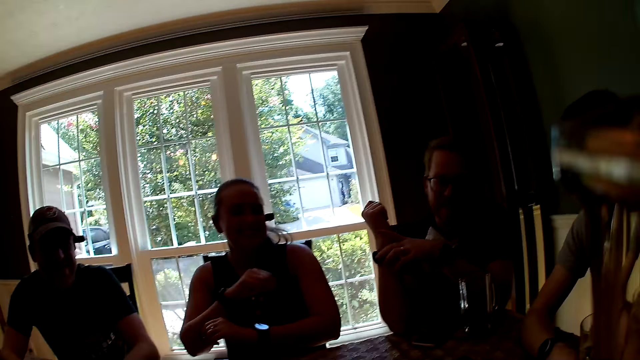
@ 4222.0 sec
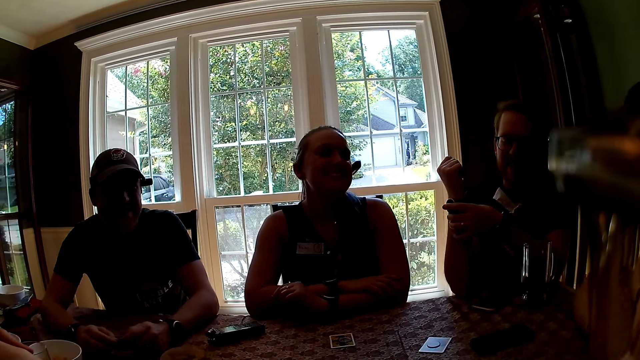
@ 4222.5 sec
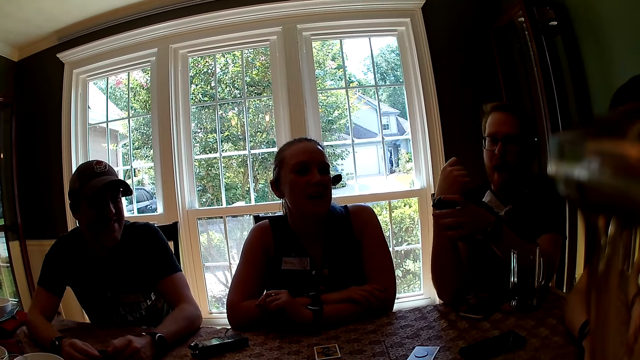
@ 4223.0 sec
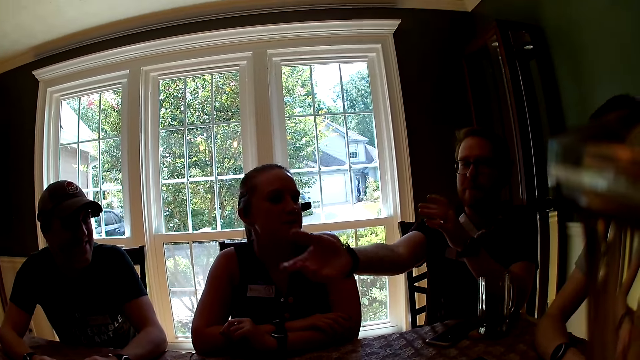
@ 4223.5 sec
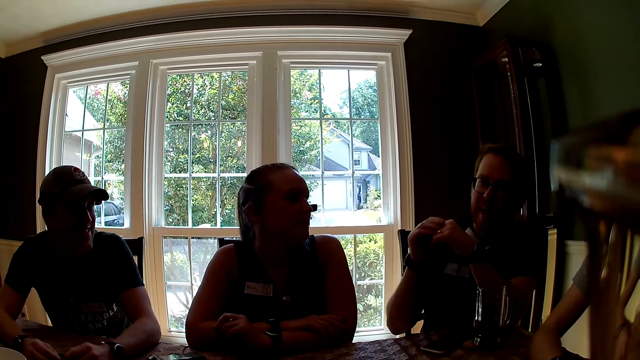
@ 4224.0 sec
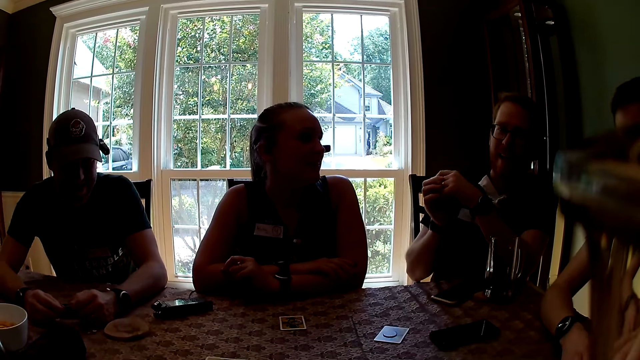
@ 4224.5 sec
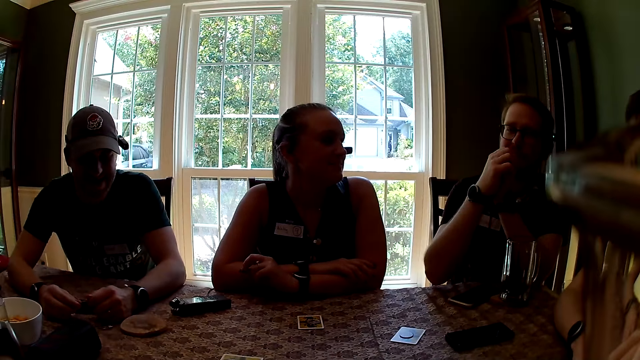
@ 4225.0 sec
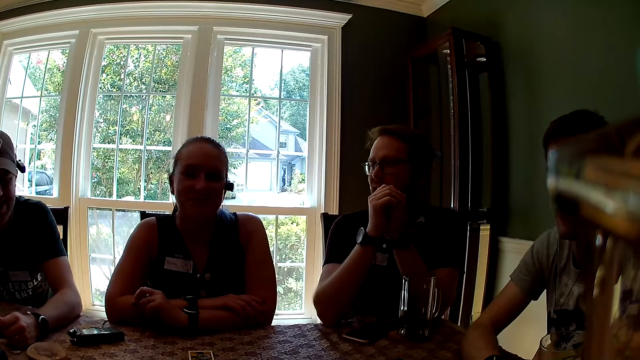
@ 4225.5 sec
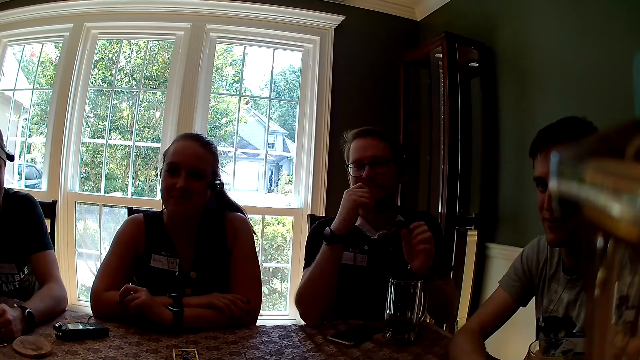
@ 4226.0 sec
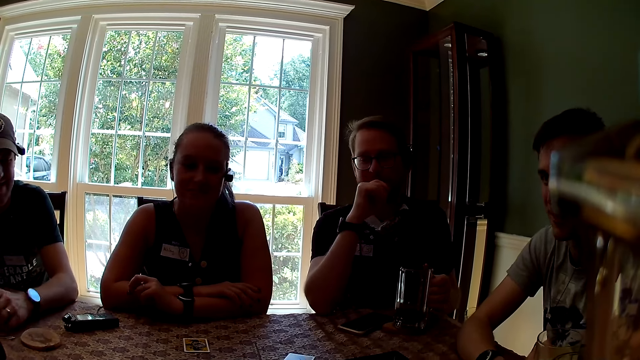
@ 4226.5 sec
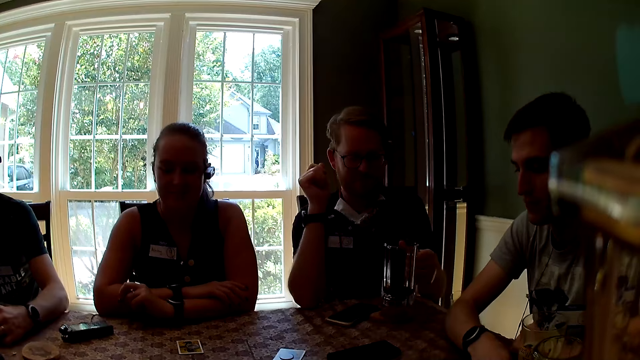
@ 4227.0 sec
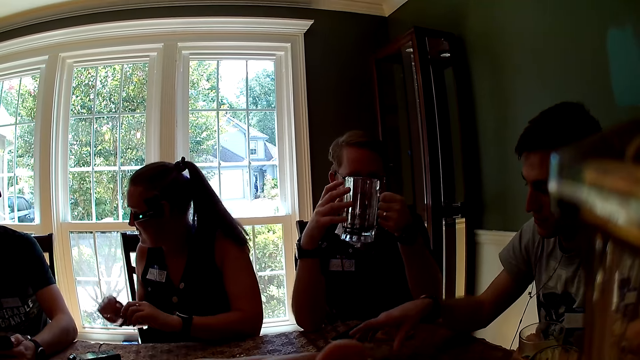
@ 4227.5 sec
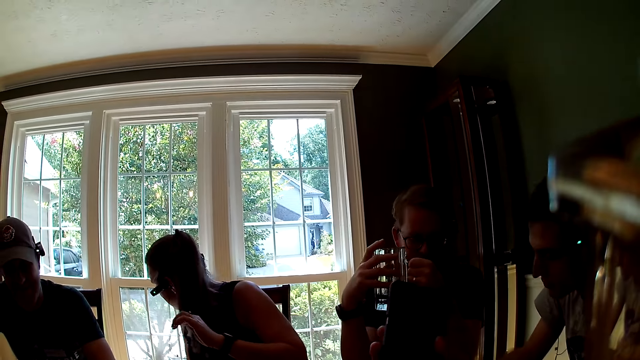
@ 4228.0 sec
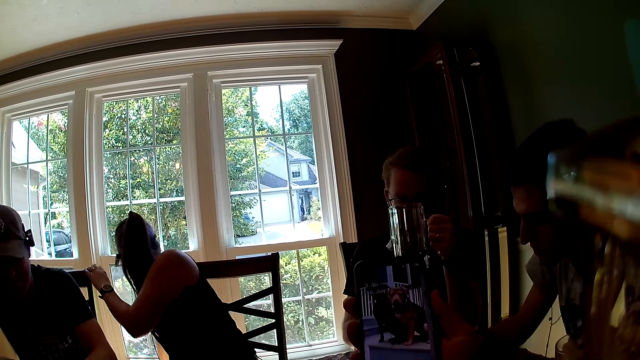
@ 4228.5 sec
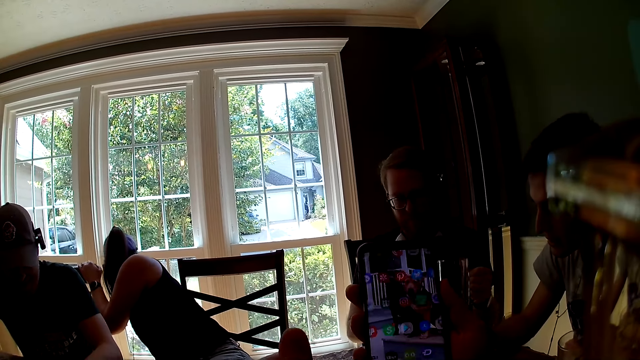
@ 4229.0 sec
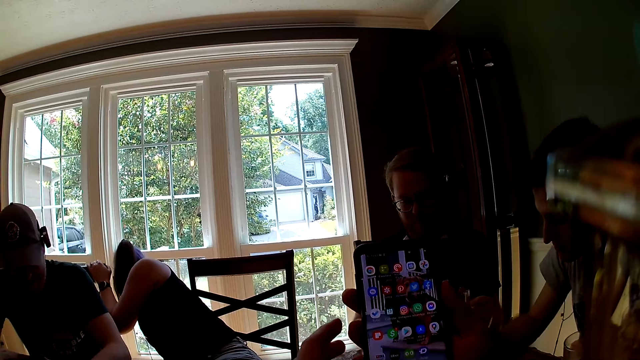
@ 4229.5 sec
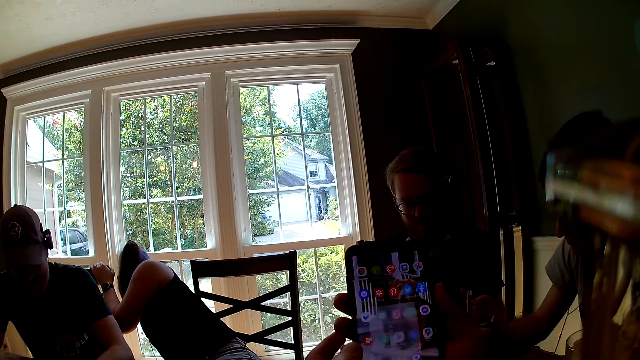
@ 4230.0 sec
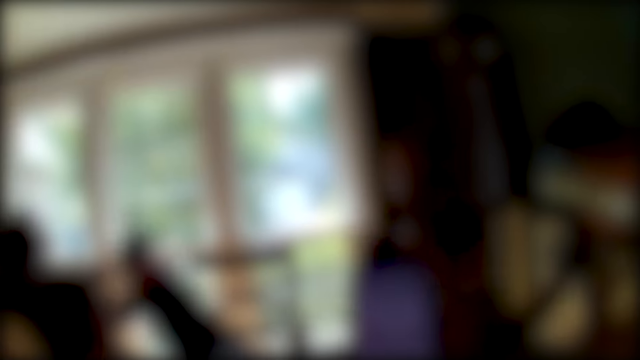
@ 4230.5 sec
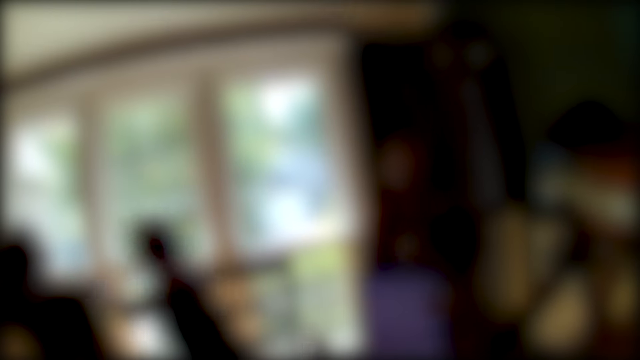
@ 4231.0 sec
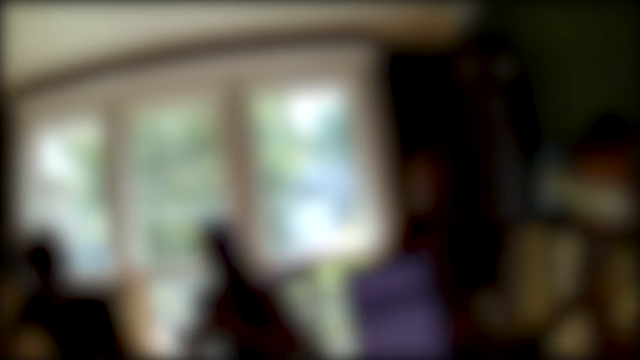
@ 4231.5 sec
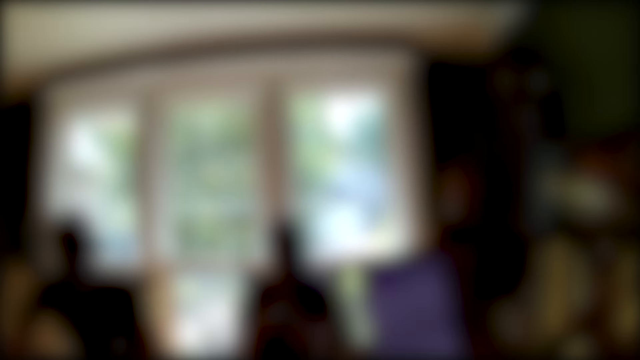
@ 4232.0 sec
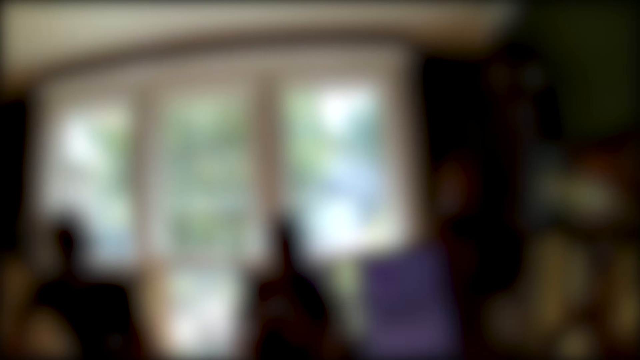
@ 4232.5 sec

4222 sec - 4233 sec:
A man interacts with everyone. A woman places both hands on each other on the table. Another man touches a wristwatch on his right hand with his left hand. The other man interacts with everyone. The other man stretches his right hand towards another woman. The other man withdraws his right hand towards the other woman. The first man interacts with everyone. The other man carries the cup on the table with his left hand. The camera wearer interacts with everyone. The other man holds the cup with both hands. The camera wearer holds a phone with her right hand. The first woman turns towards a window behind her. The other man removes his right hand from the cup. The camera wearer operates her phone. The first woman touches a chair with her left hand. The other man drops the cup on the table with his left hand.

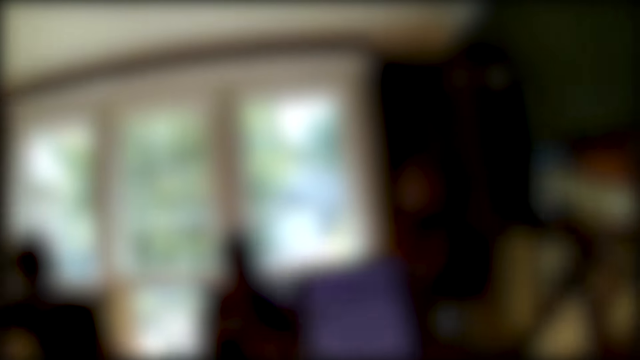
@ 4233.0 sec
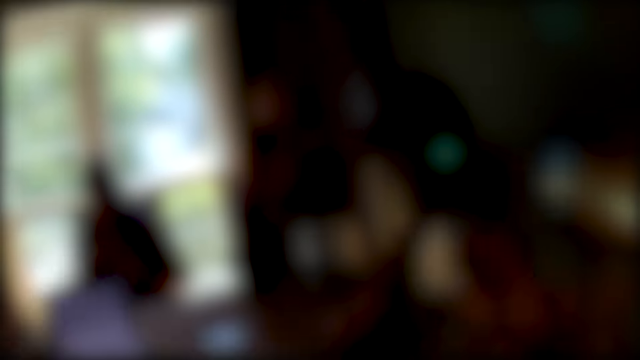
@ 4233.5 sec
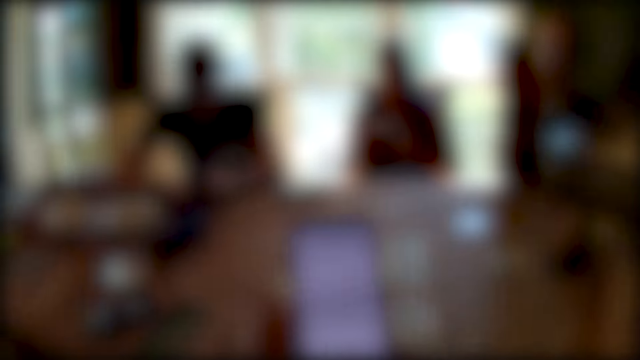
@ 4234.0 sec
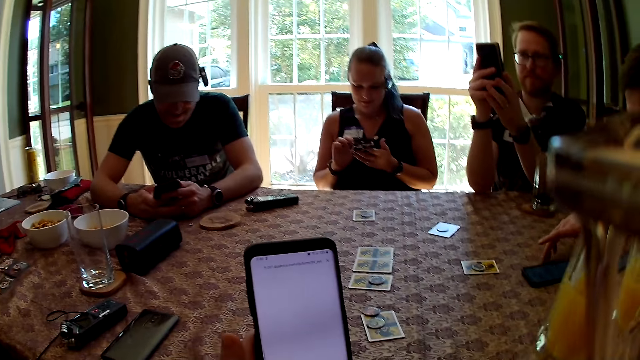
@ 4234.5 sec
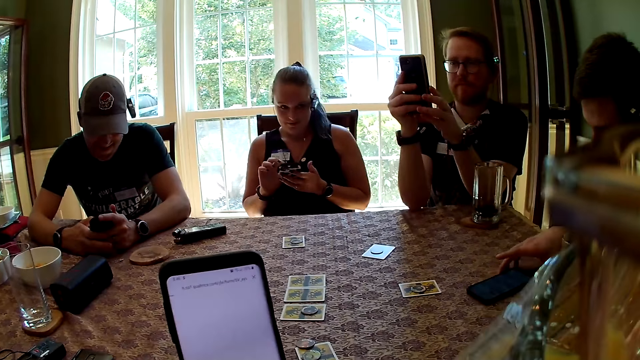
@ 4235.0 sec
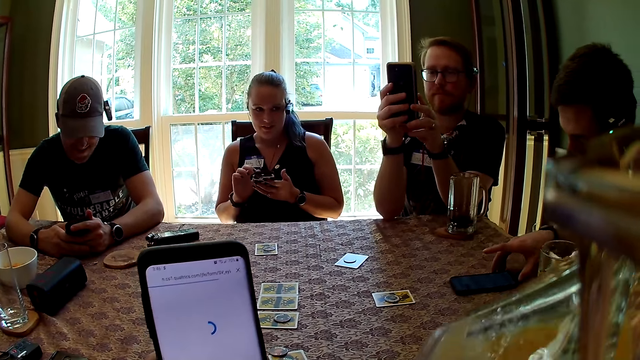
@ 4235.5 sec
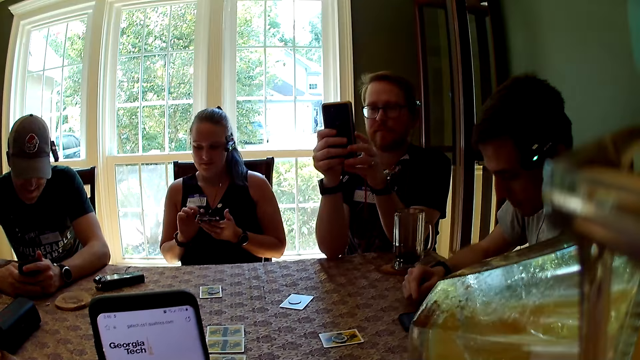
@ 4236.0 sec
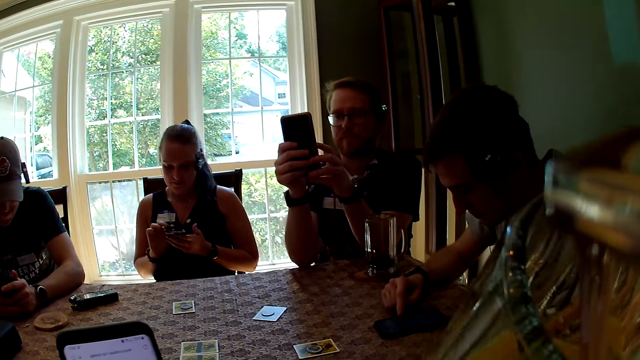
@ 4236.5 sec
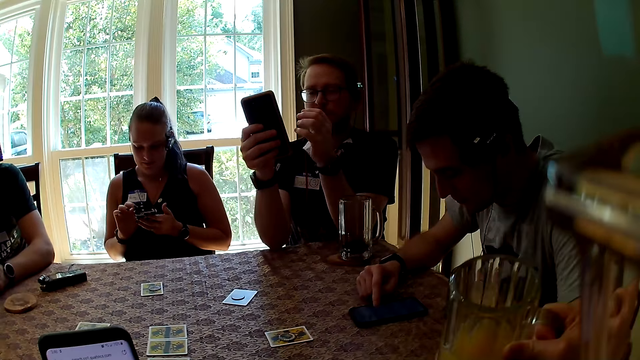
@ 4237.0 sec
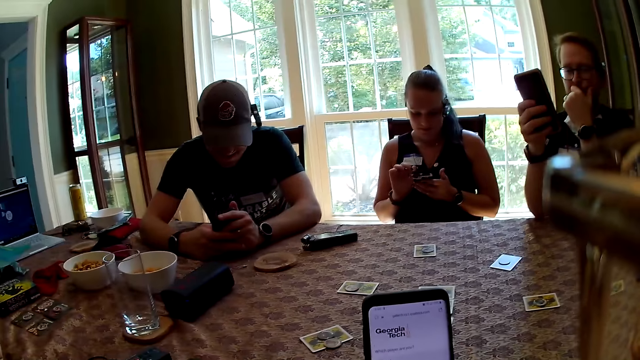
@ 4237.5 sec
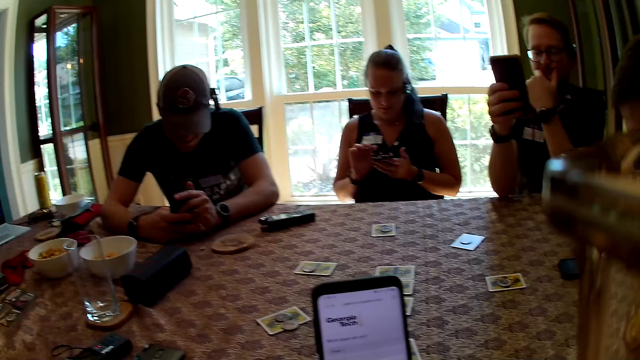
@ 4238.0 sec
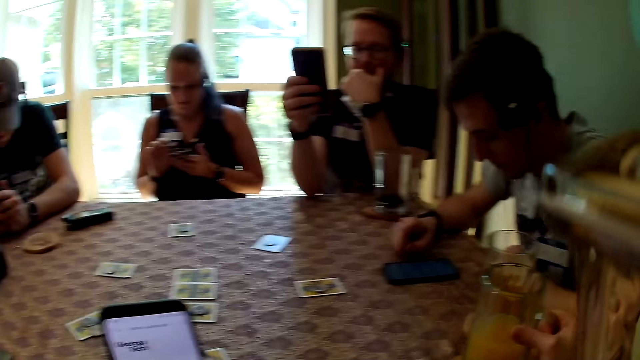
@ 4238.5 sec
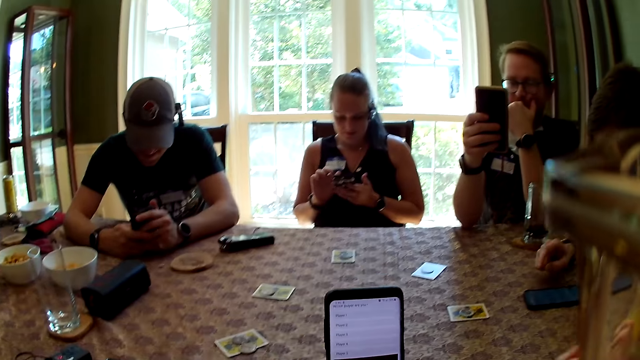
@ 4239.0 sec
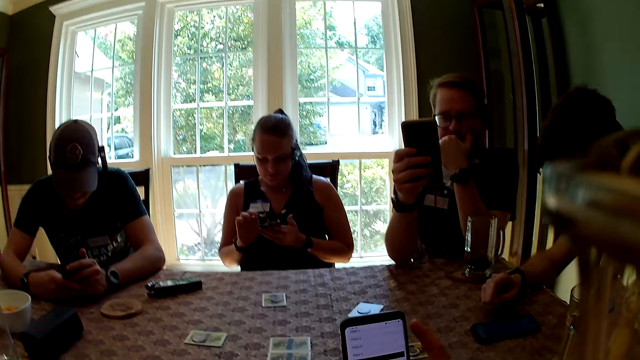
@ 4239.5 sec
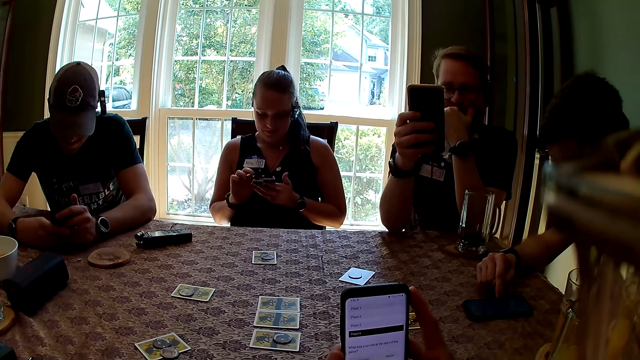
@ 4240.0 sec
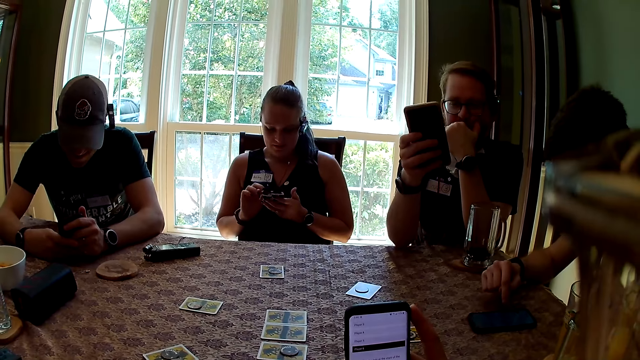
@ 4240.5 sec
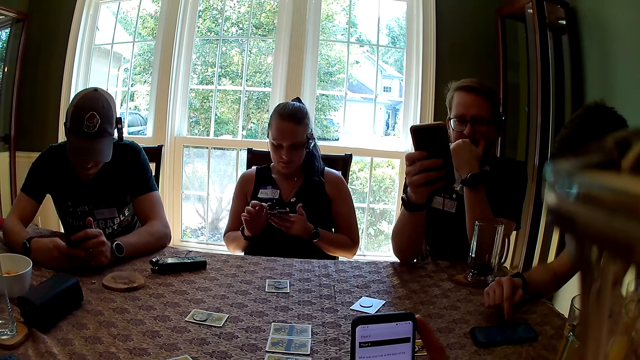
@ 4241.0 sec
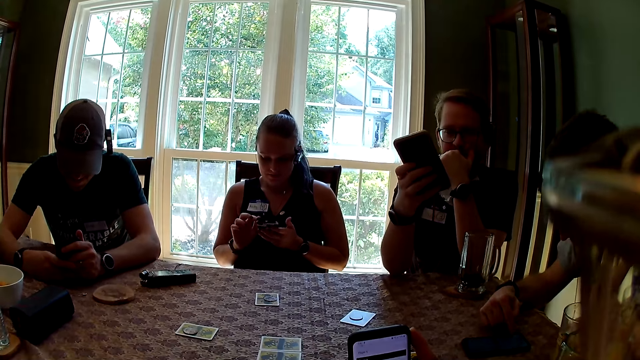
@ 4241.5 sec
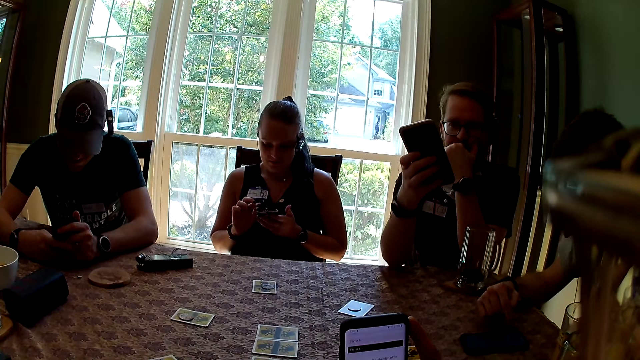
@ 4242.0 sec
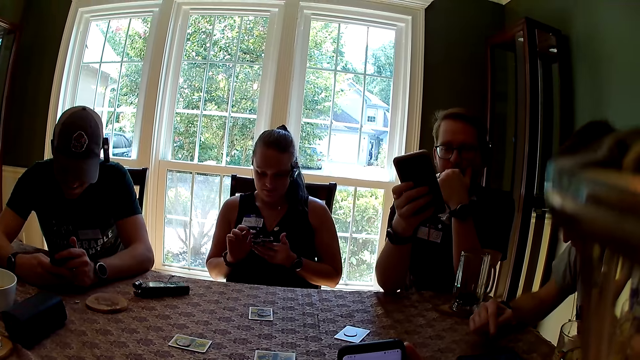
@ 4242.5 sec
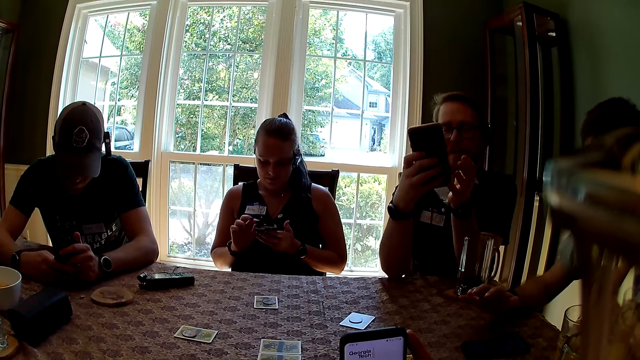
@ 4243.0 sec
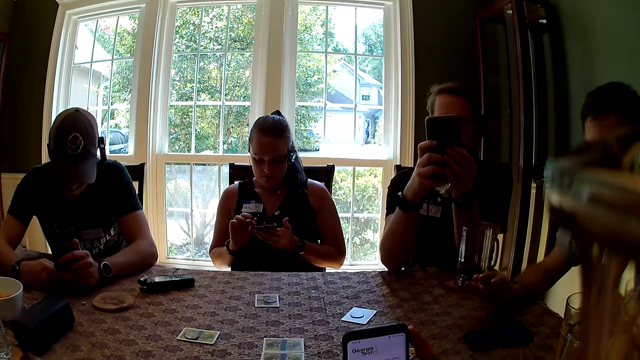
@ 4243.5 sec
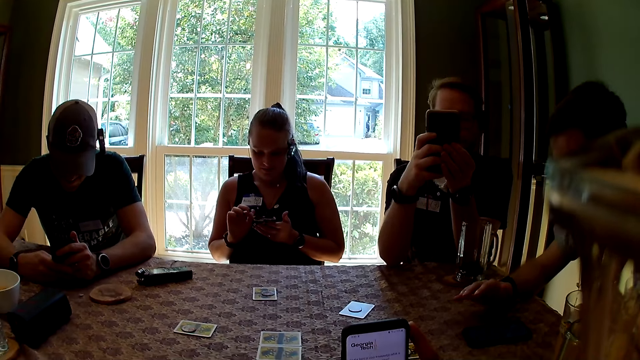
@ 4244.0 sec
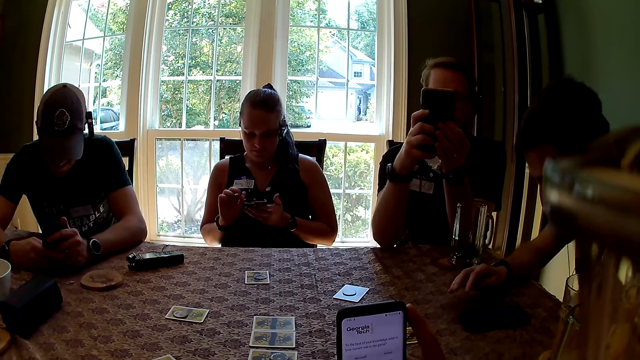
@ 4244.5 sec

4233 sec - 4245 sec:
A man holds a phone with both hands. Another man holds a phone with both hands. A woman holds a phone with both hands. The camera wearer sips juice from a cup in her right hand. A third man drags the phone on the table with his right hand. The camera wearer drops the cup on the table with her right hand. She operates her phone. The third man interacts with everyone.
